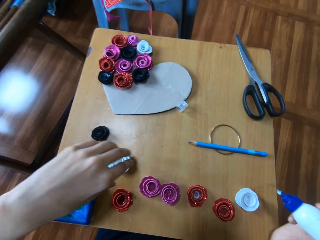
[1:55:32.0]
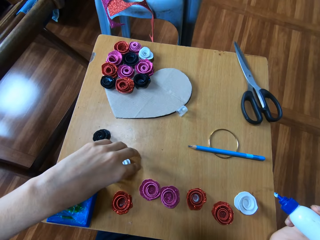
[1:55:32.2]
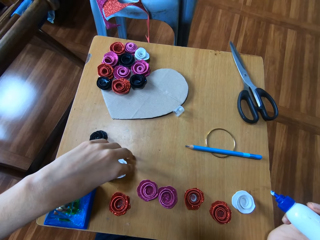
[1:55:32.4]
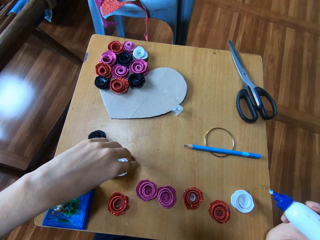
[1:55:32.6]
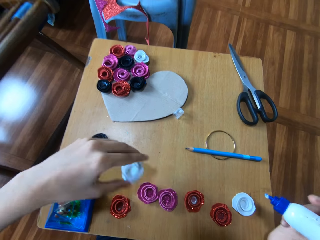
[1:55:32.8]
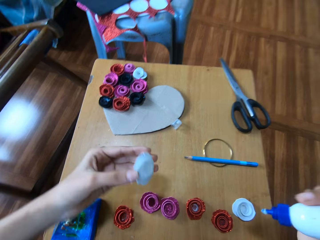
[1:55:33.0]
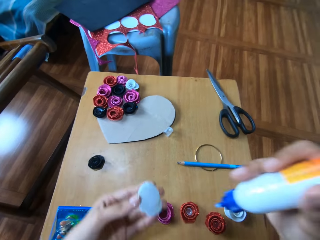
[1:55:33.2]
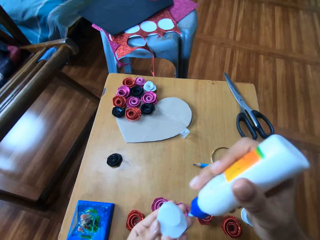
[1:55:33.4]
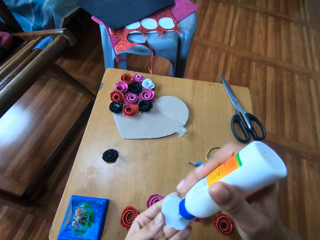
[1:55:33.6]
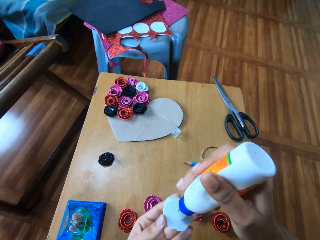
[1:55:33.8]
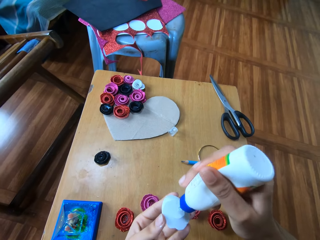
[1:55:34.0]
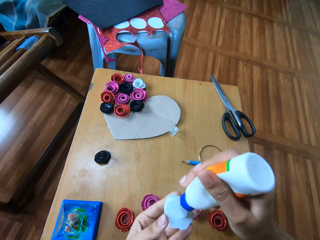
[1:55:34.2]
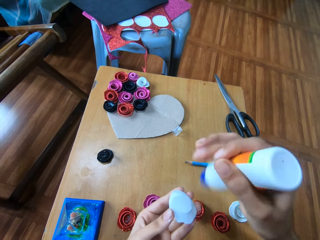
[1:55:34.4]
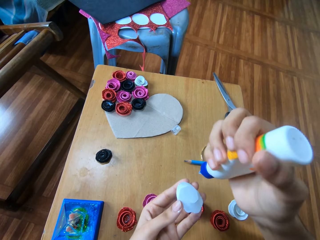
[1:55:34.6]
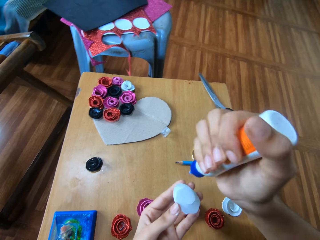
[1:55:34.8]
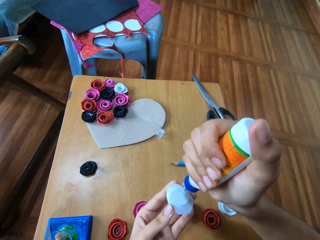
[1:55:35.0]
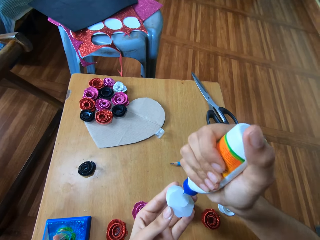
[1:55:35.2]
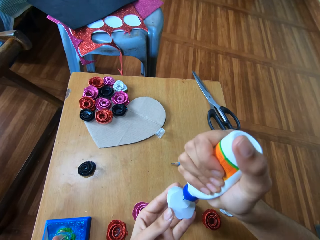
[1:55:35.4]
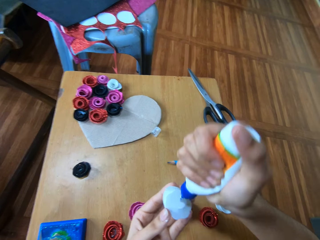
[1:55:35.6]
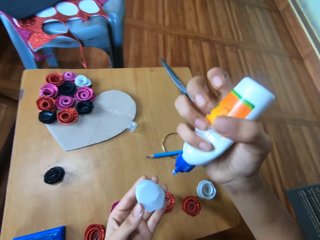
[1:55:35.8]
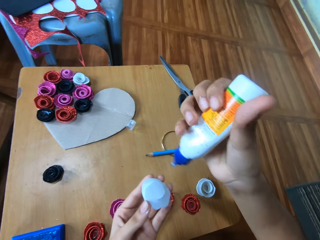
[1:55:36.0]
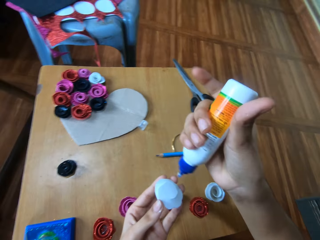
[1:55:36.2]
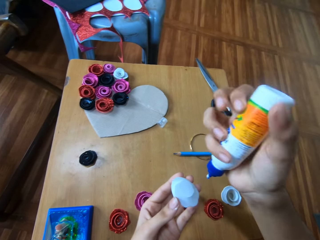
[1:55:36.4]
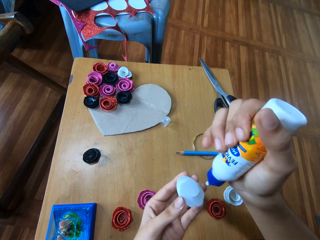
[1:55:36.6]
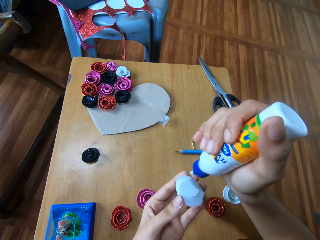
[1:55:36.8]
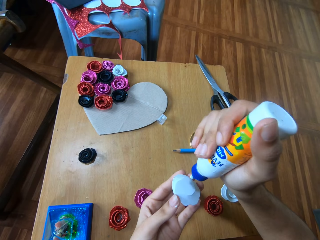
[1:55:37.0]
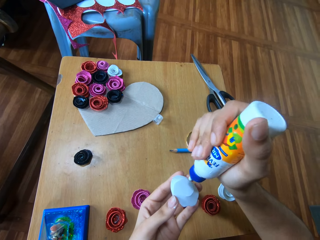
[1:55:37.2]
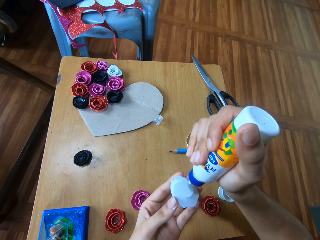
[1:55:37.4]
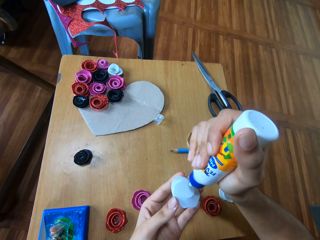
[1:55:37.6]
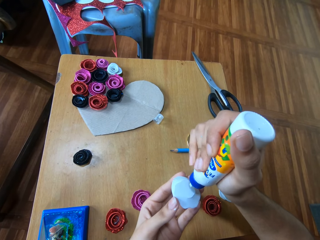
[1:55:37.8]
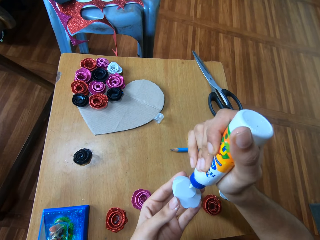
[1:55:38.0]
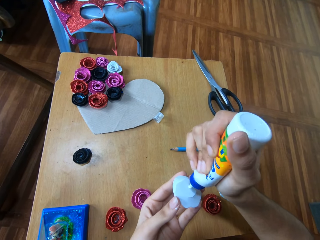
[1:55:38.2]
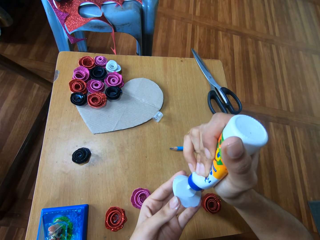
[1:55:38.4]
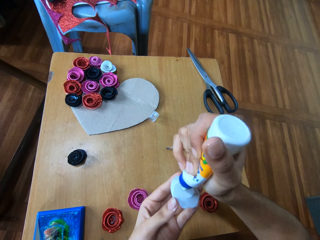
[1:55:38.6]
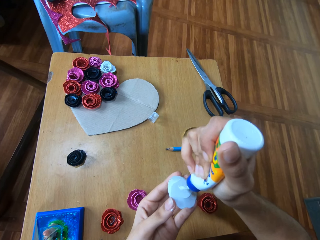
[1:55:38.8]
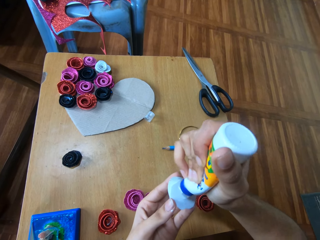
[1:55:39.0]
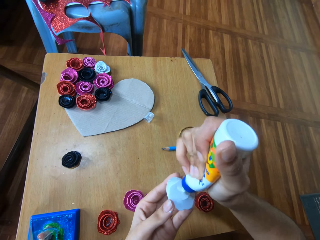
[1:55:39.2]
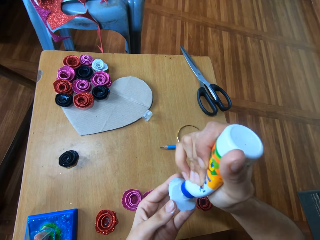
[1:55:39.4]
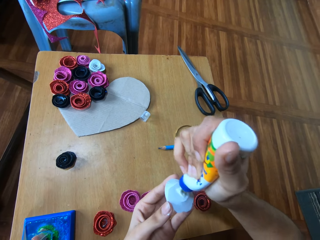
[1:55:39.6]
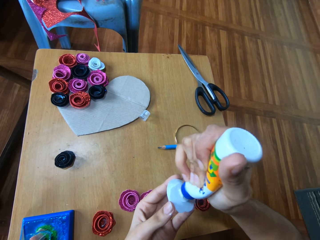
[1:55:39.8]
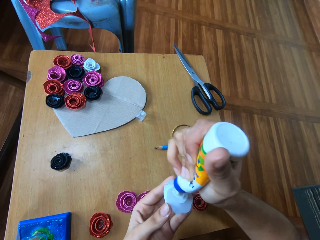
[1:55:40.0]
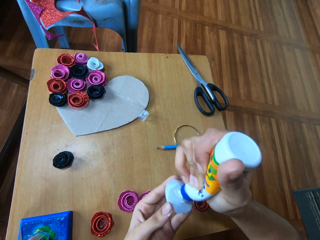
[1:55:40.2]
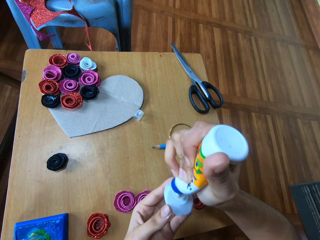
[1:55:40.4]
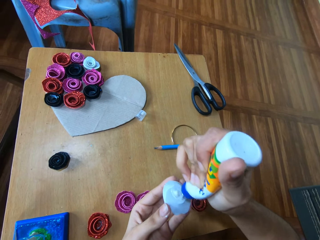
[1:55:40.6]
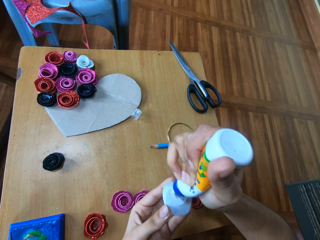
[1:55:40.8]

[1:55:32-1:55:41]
The camera wearer places the flower-like red glitter paper on the wooden table. They pick up the flower-like white glitter paper from the wooden table. They attach glue to the flower-like white glitter paper.

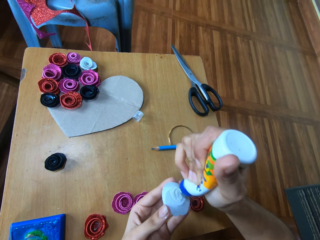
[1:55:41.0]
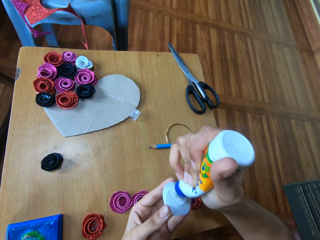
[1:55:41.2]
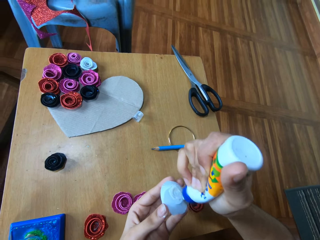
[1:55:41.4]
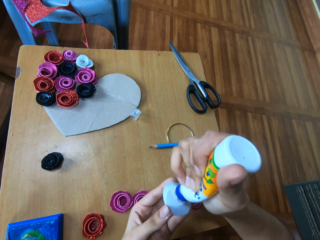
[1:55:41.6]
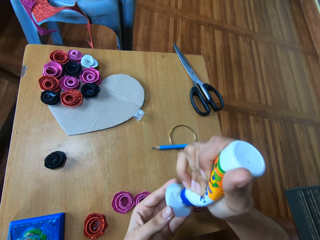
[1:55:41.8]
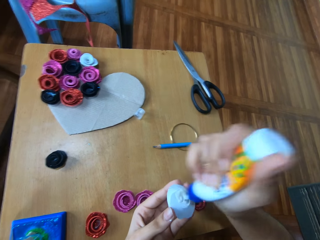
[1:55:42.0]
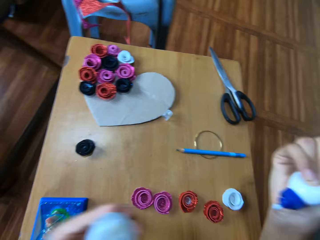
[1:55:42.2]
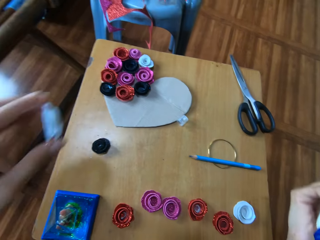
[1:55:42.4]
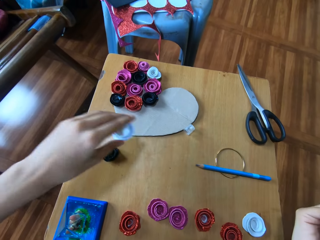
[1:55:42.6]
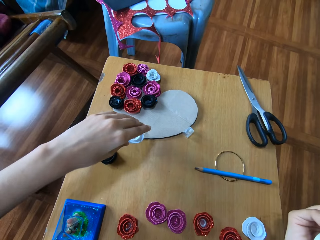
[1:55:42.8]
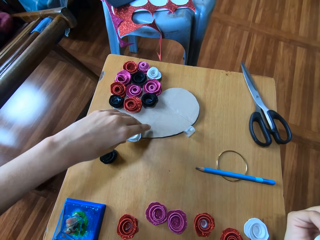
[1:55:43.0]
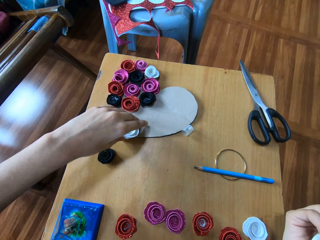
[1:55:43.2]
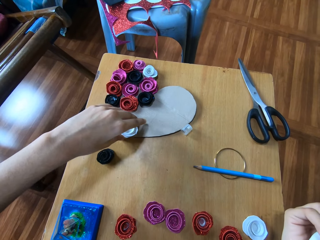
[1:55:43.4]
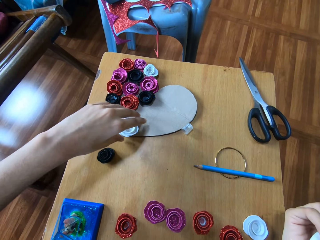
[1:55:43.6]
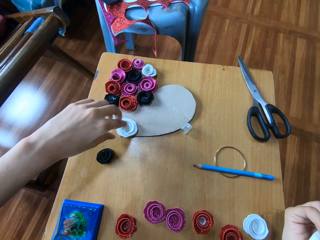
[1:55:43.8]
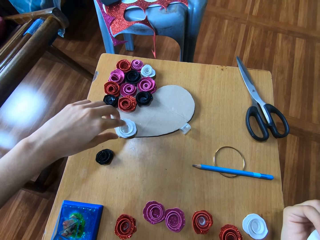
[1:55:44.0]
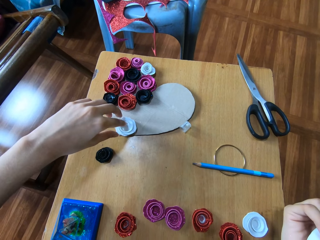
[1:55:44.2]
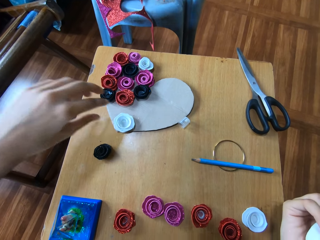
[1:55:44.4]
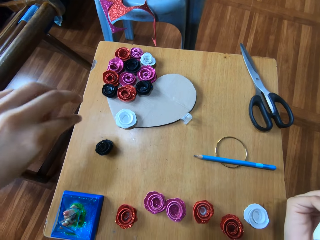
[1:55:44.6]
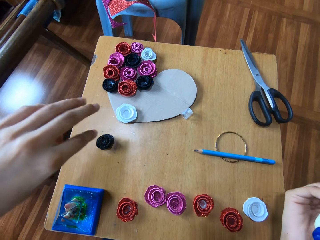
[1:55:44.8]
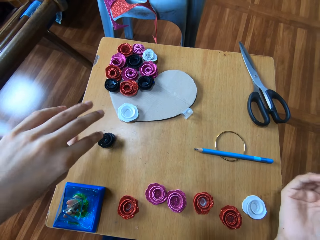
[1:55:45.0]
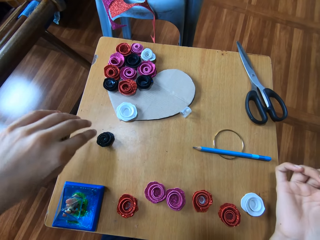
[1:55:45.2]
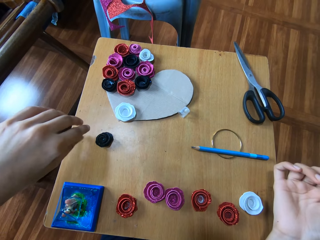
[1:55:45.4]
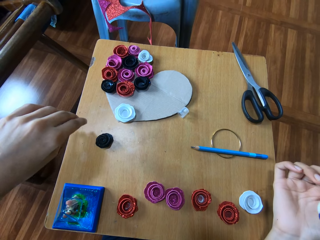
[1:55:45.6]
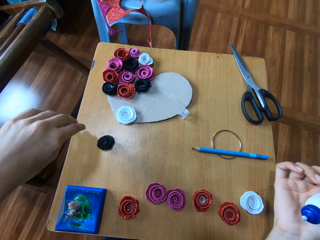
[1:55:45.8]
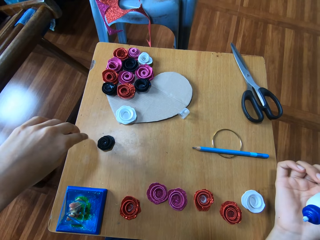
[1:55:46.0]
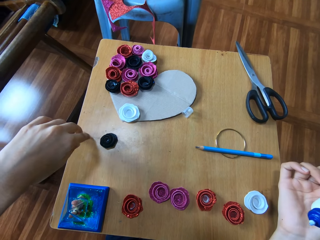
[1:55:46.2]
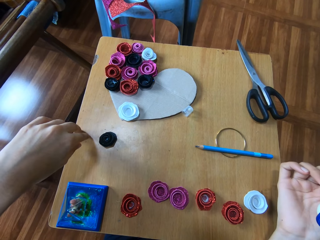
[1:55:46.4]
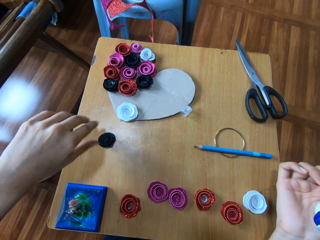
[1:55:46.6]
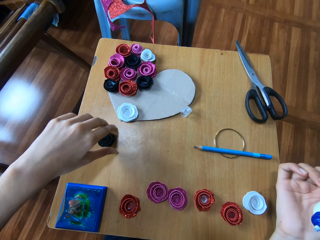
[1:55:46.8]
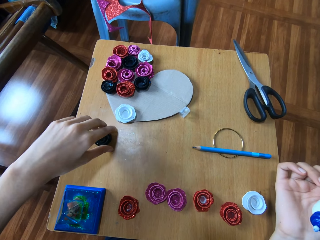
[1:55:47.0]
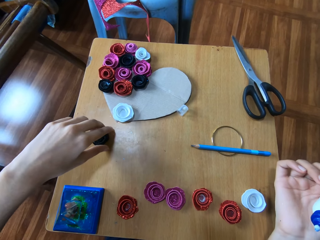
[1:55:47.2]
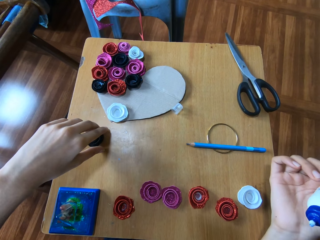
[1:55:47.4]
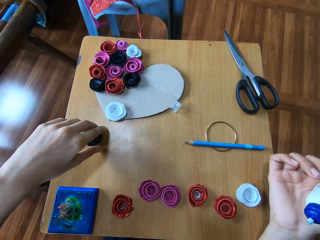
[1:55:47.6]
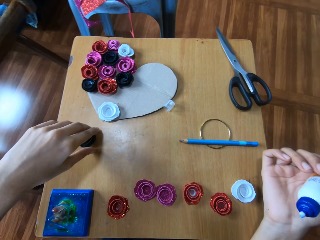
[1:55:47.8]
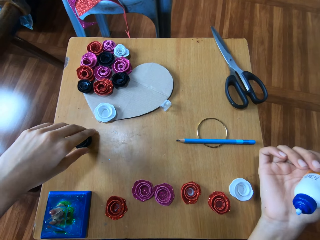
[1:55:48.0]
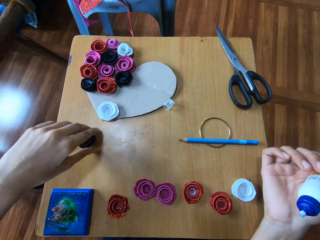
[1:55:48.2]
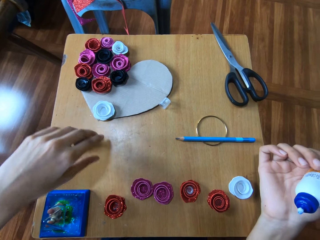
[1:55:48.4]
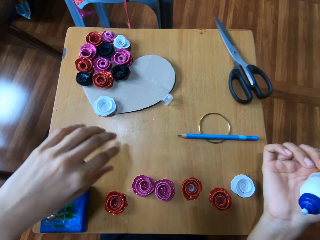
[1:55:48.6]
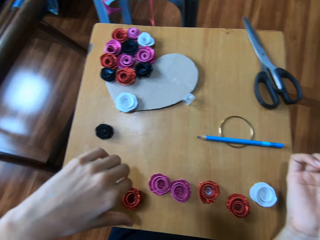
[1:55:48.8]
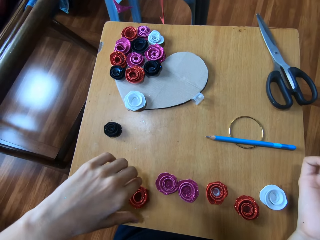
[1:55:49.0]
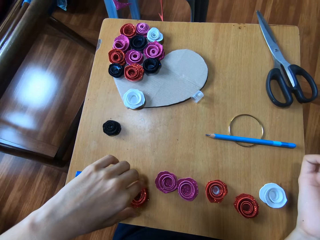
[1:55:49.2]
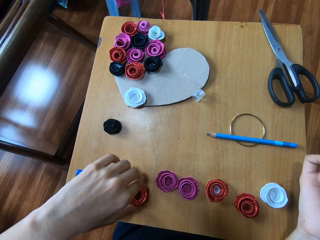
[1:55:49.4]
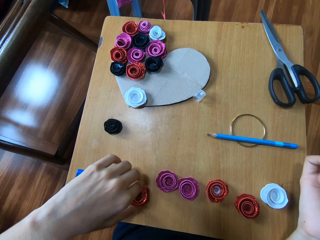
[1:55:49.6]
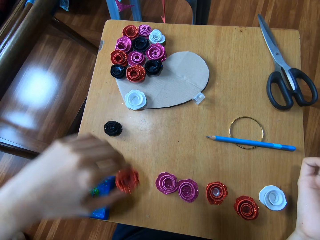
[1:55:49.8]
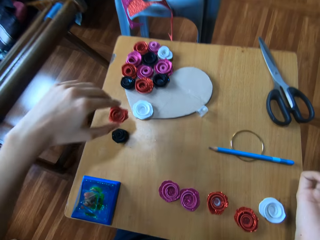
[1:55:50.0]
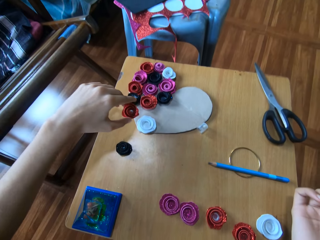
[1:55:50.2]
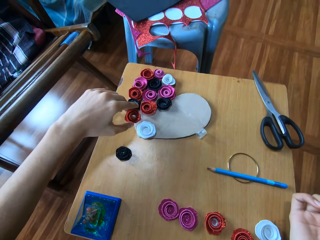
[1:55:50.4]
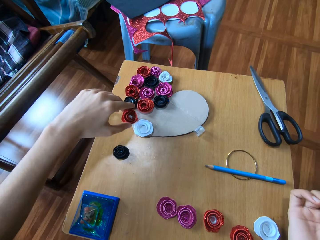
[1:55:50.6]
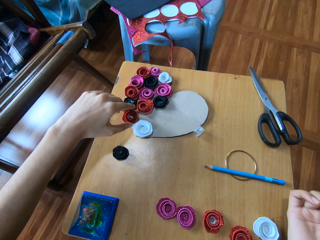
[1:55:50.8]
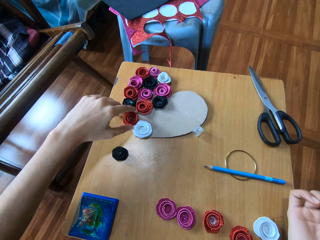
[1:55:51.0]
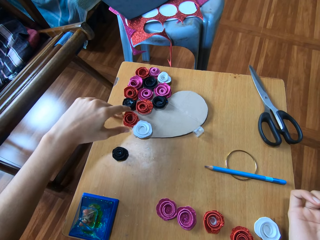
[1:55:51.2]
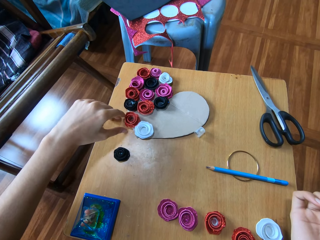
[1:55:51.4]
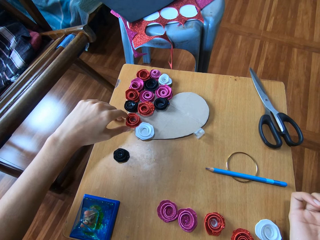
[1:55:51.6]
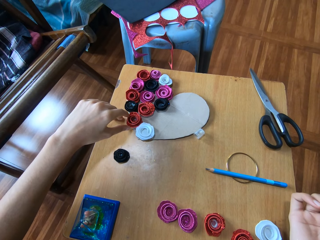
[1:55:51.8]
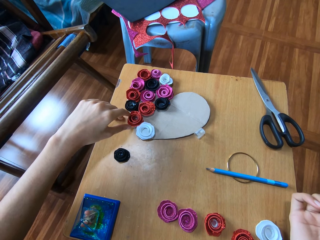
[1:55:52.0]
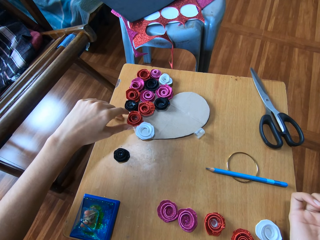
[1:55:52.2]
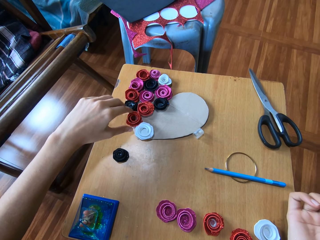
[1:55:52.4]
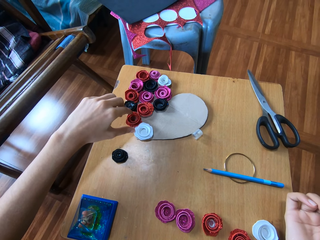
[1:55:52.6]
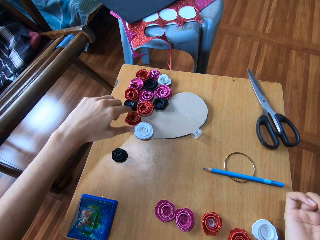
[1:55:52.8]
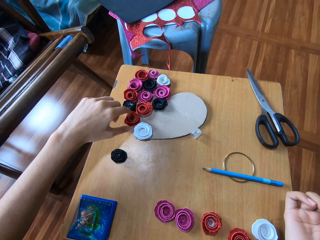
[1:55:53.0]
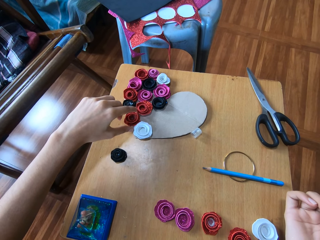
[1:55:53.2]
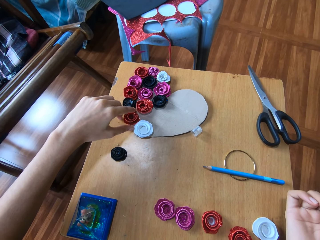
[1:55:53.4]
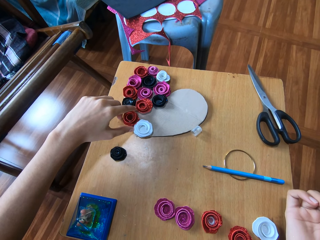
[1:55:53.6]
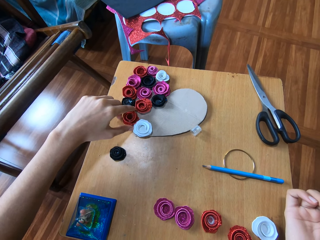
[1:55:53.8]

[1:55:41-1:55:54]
The camera wearer places the flower-like white glitter paper on the carton paper on the wooden table. She touches the wooden table with her left hand. She touches the flower-like black glitter paper on the wooden table. She picks up the flower-like red glitter paper from the wooden table and places the flower-like red glitter paper on the carton paper on the wooden table. She arranges a paper flower ribbon.
